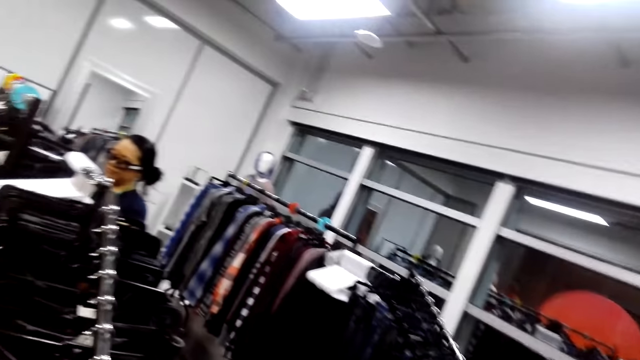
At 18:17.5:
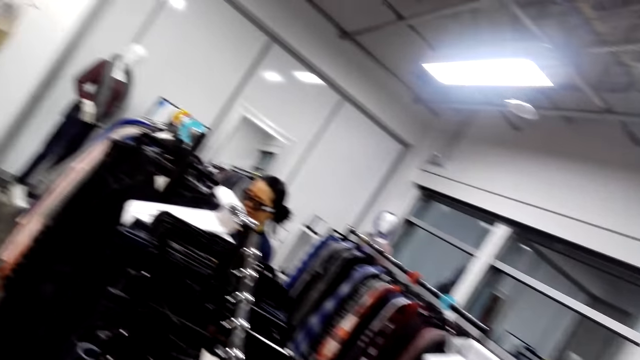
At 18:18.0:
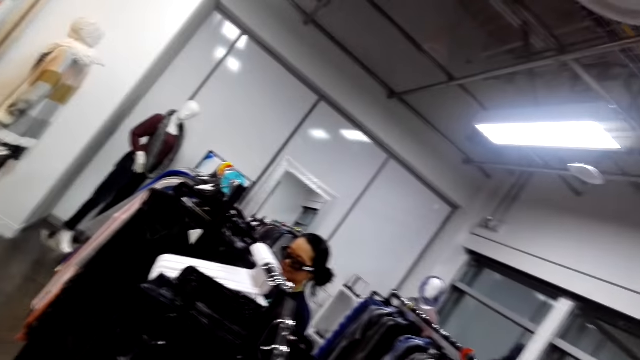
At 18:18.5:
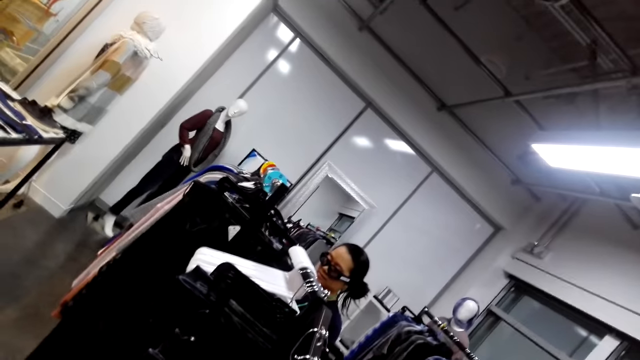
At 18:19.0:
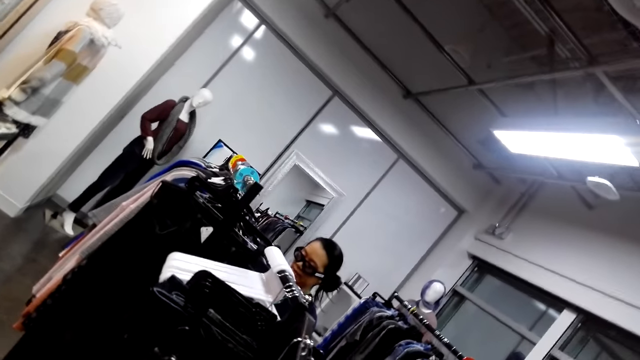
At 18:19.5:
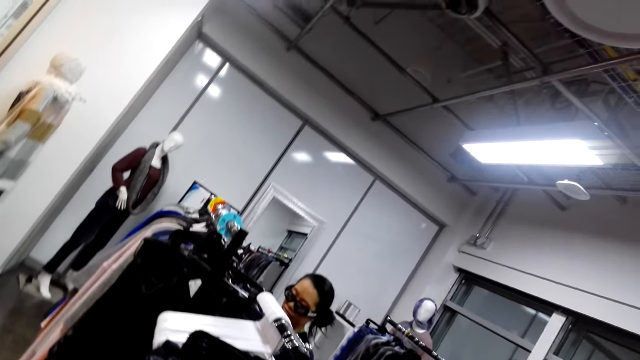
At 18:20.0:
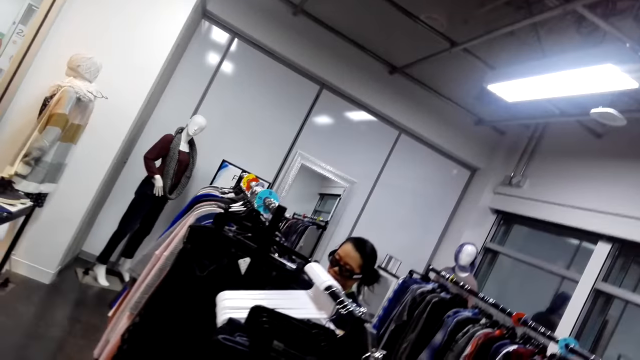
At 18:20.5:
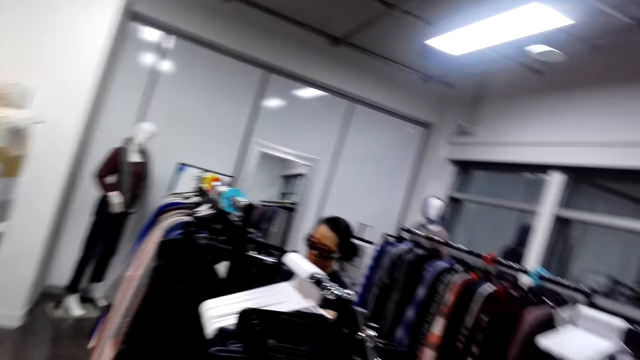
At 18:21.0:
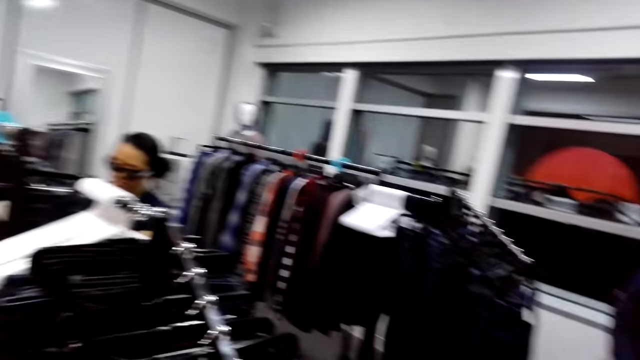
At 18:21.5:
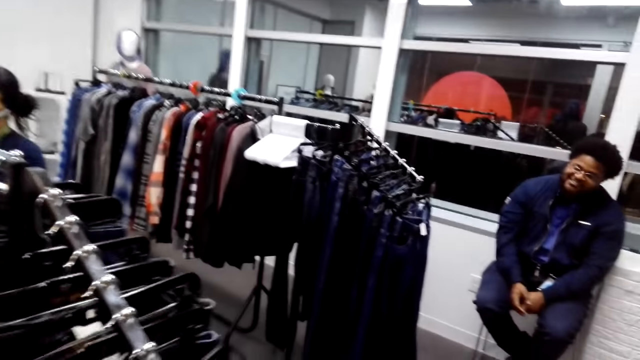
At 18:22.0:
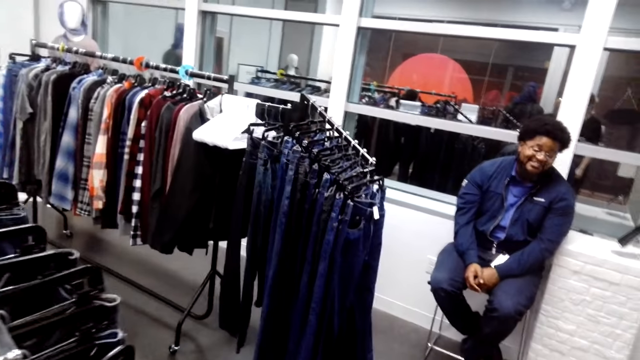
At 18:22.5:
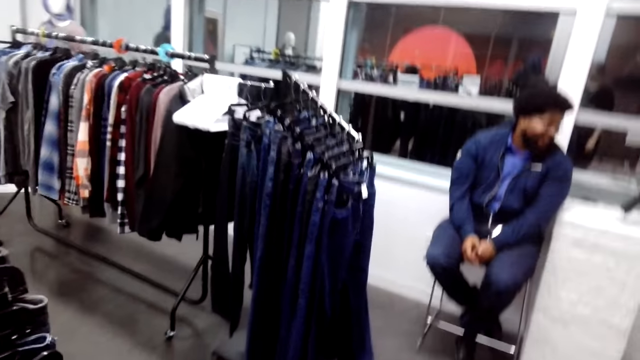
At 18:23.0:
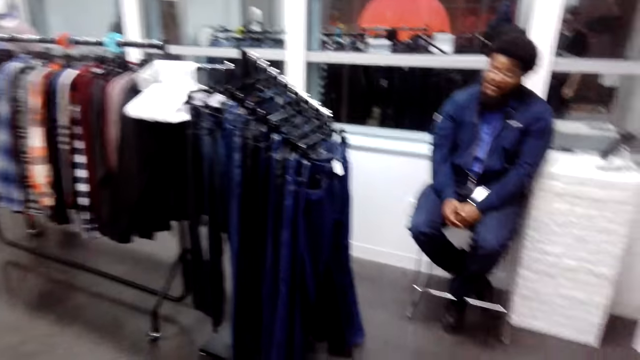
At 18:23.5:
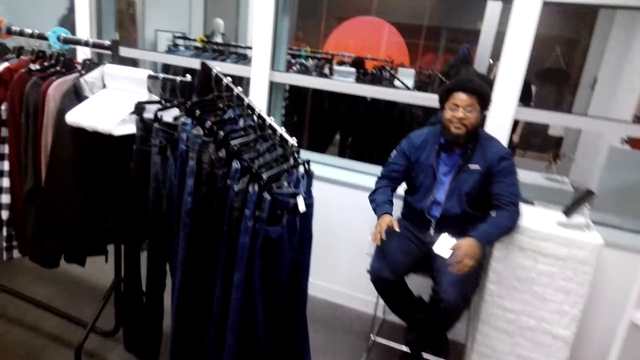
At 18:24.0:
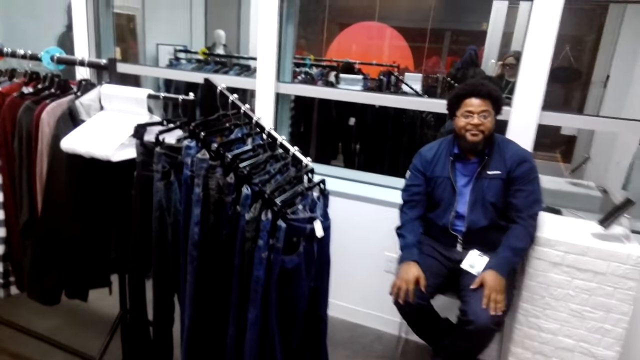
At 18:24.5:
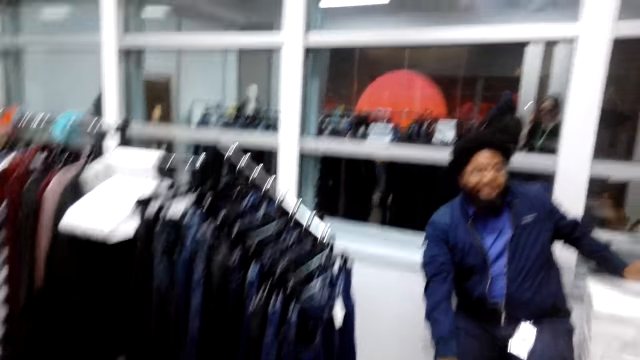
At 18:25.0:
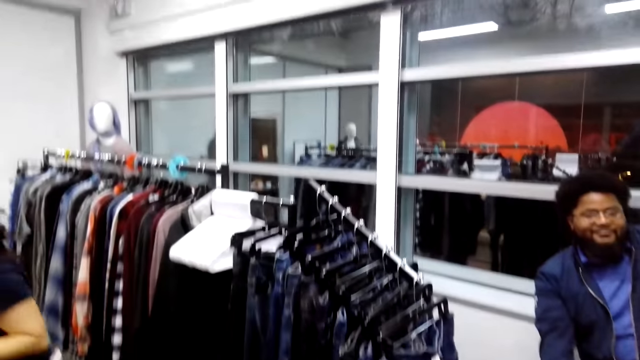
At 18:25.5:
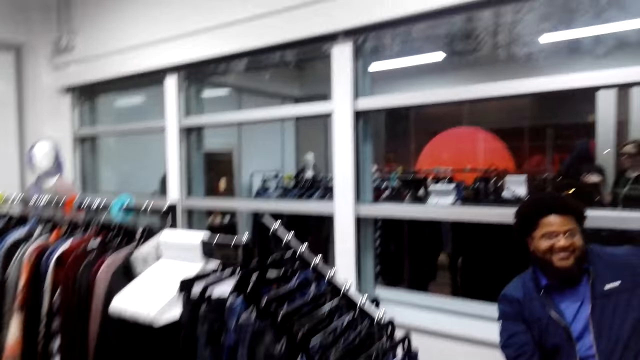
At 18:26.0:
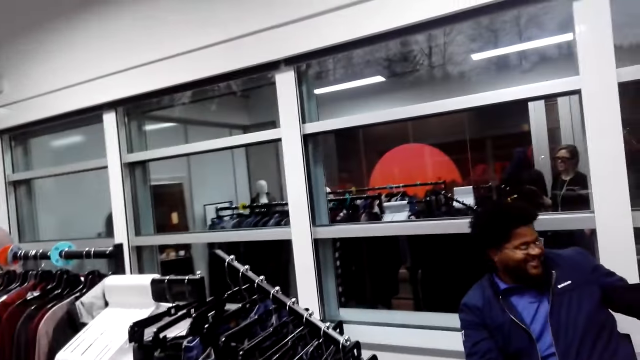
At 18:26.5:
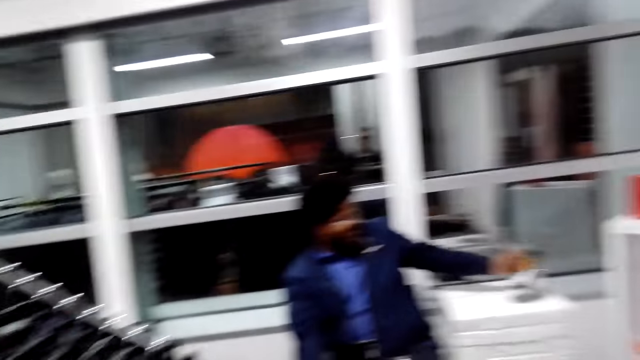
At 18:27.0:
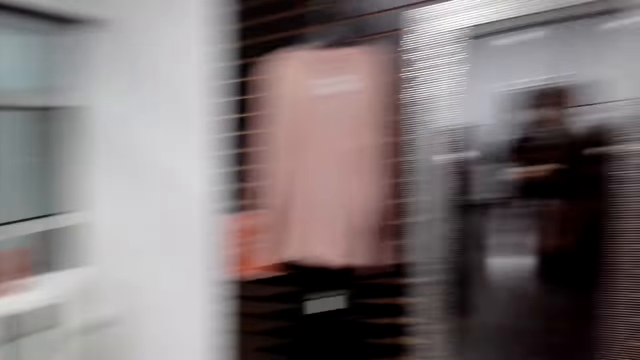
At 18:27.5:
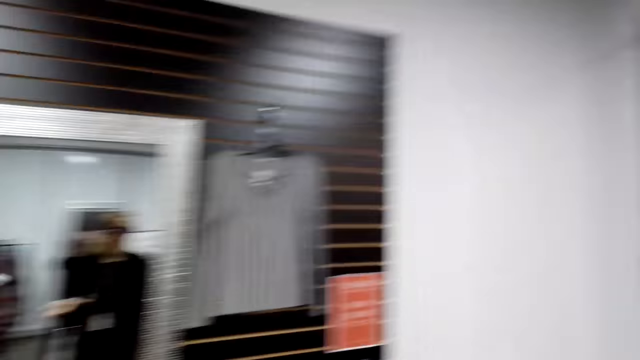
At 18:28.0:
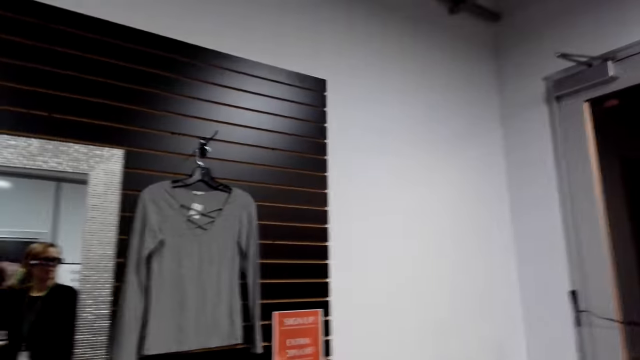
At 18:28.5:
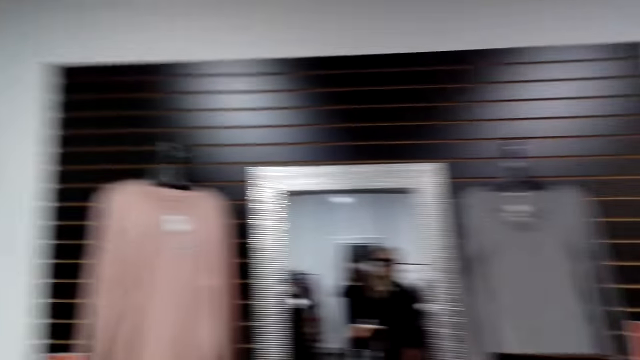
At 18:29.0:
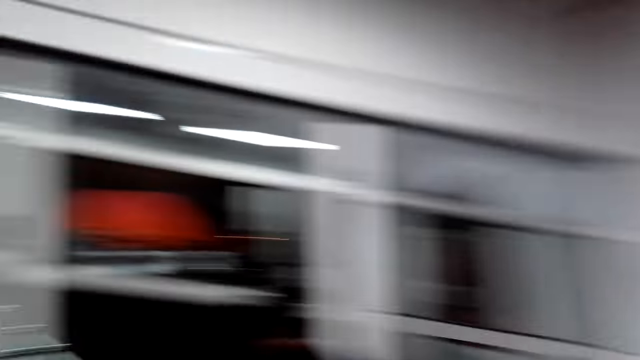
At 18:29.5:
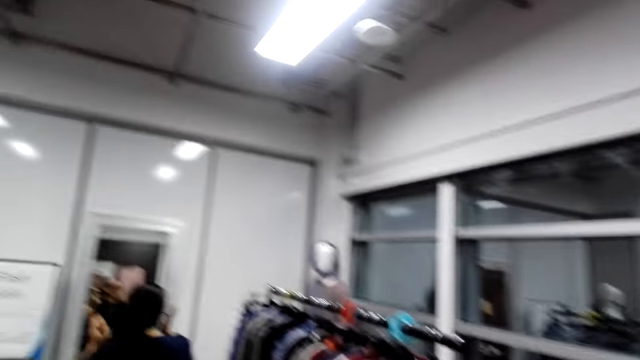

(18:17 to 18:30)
The camera wearer walks around. They look in the room. A cashier man holds a phone on the stand. The camera wearer turns around. They talk to the cashier man. They walk around.

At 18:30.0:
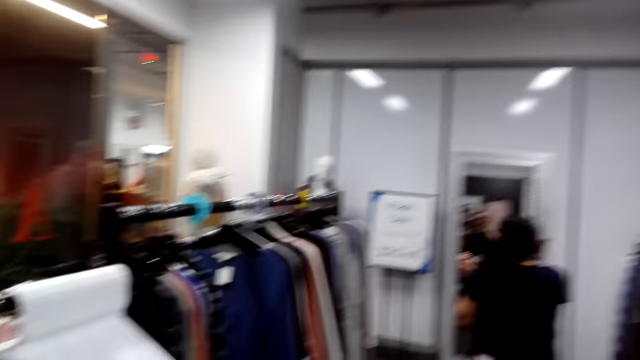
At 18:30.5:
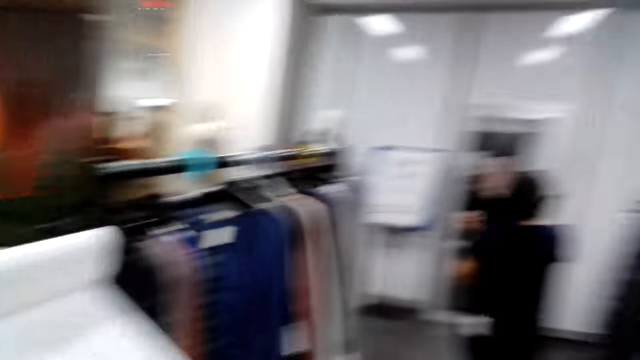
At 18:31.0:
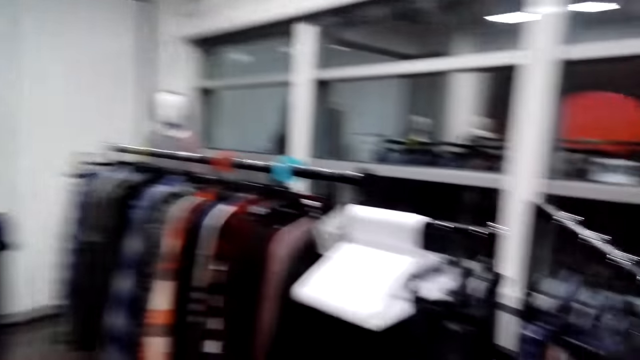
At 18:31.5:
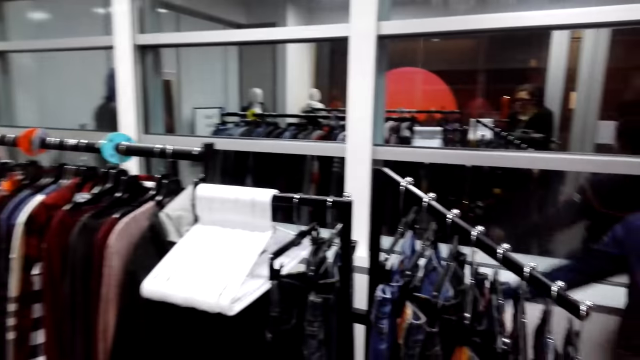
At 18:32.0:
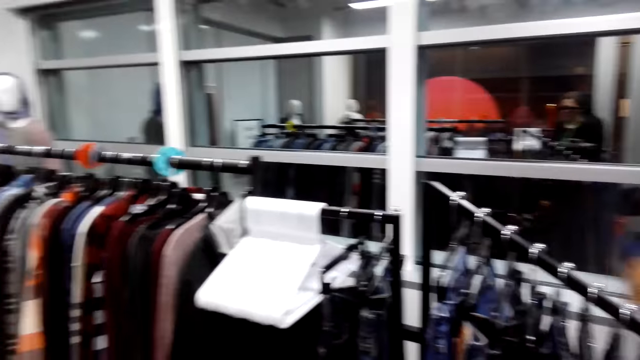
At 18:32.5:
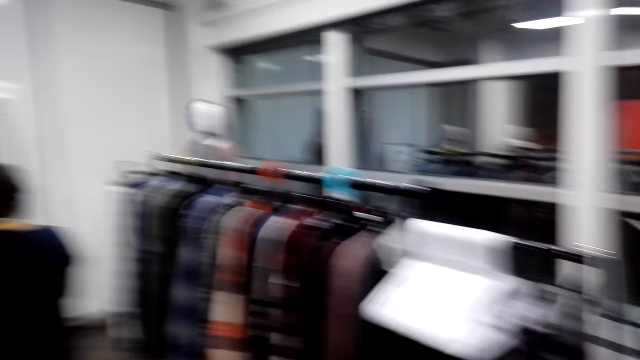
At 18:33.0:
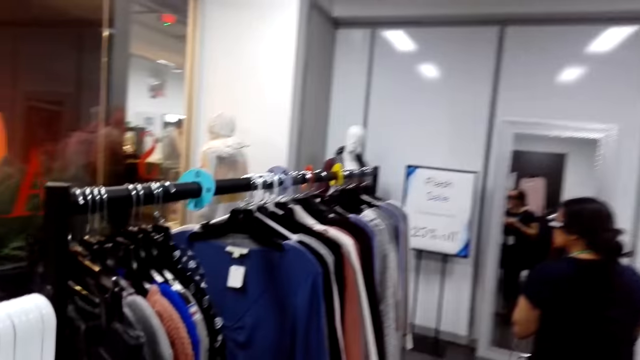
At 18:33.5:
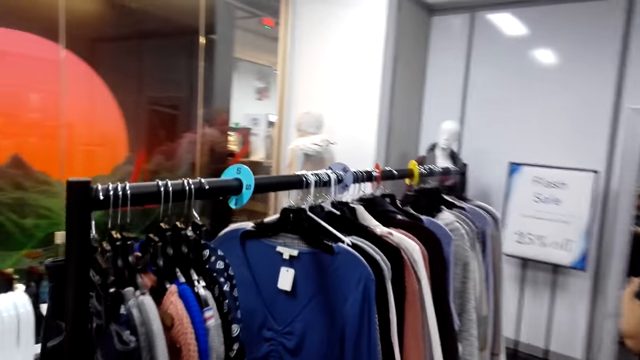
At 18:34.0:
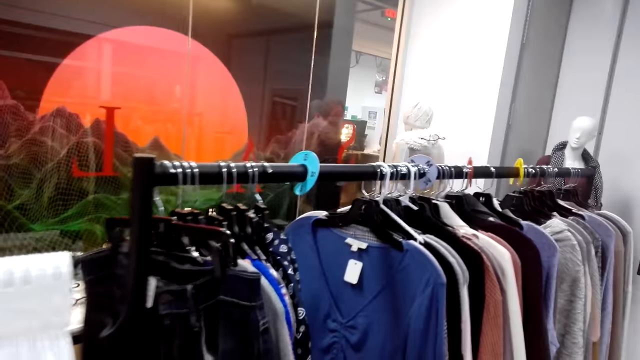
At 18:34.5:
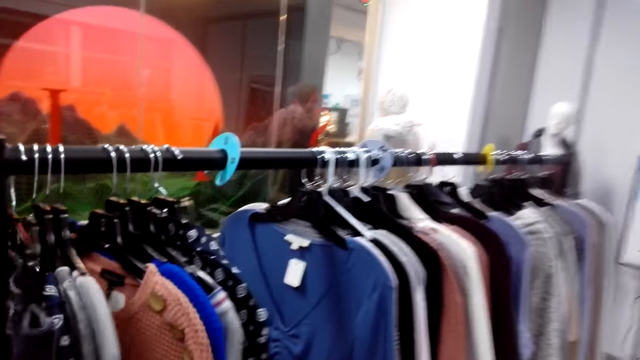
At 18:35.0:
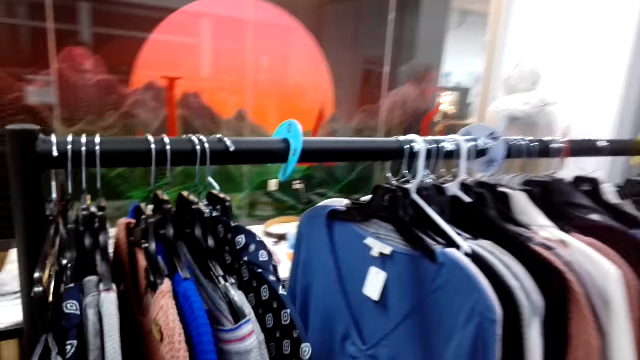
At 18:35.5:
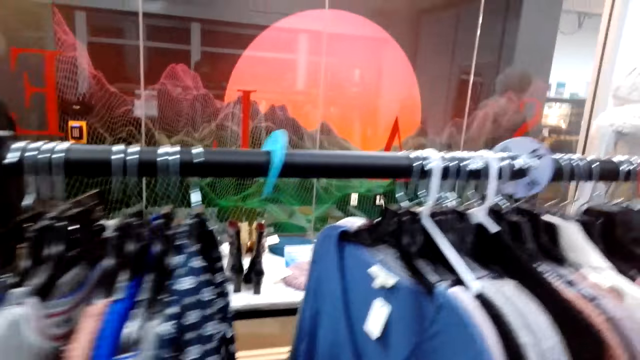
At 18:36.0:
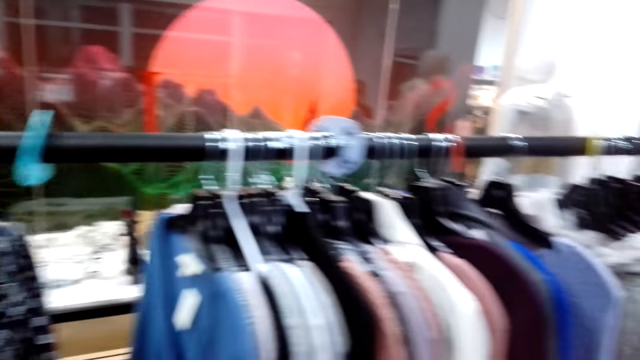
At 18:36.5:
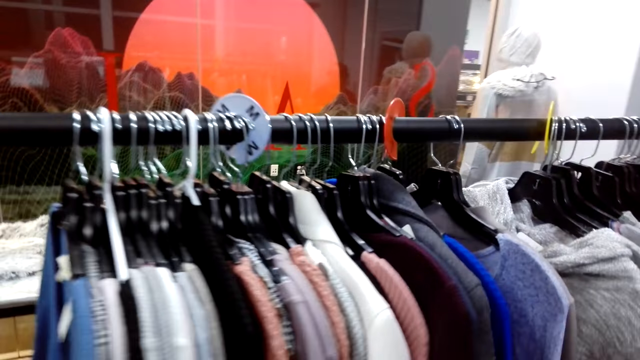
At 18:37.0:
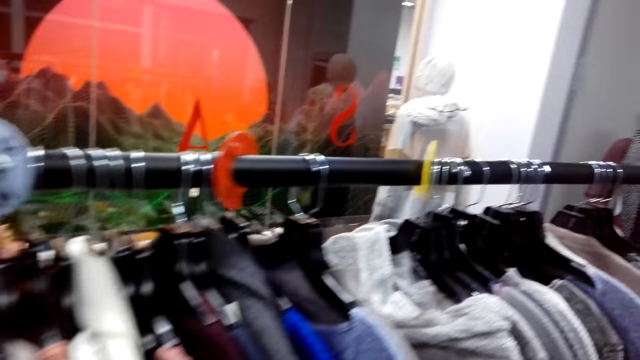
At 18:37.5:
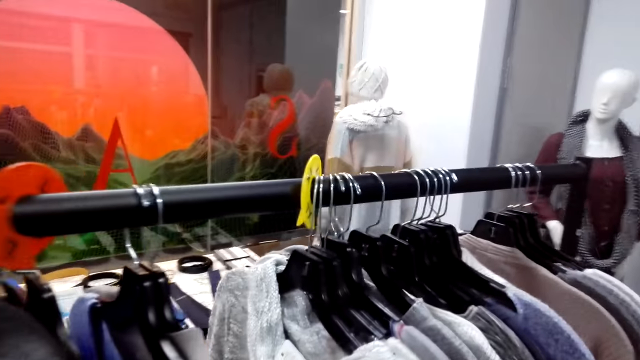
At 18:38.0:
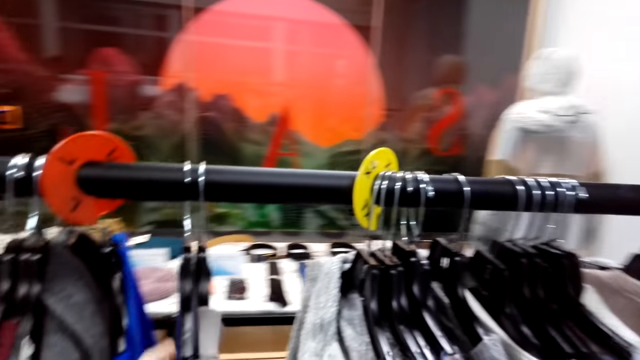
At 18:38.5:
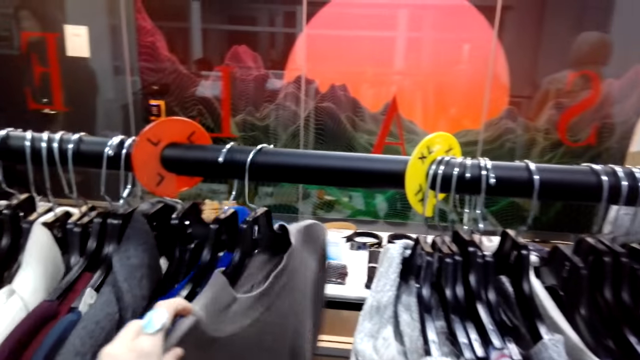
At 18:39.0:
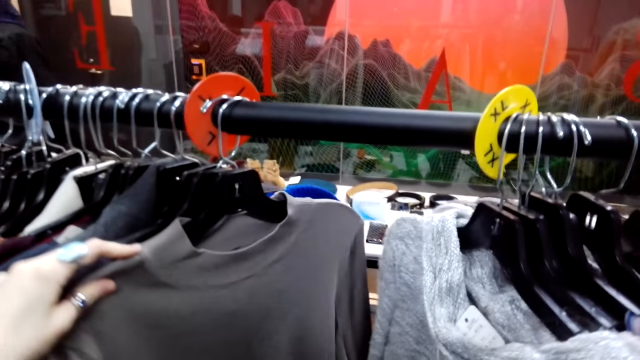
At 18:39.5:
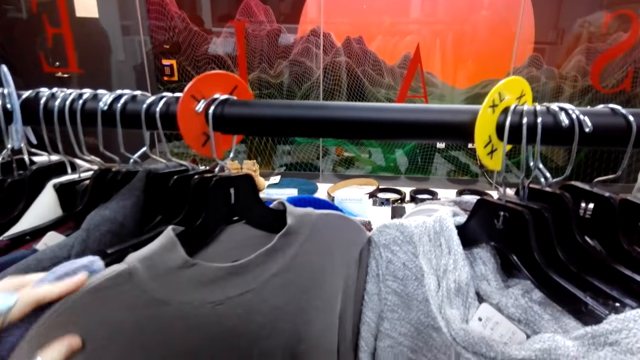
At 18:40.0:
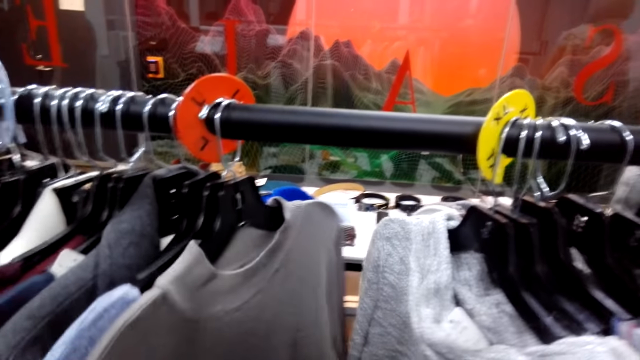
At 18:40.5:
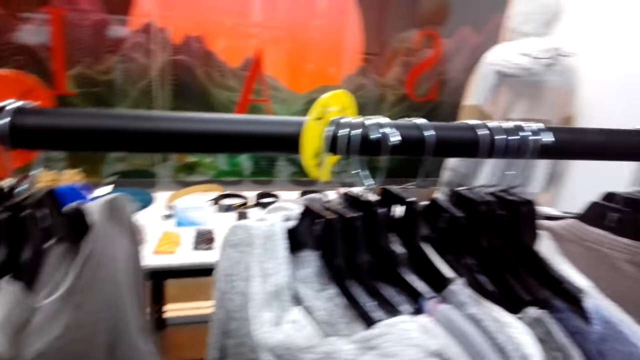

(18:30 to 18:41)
The camera wearer turns around. They look around the room. They hold cloths on the hanger. They turn around. They walk around. They hold the cloths on the hanger.
